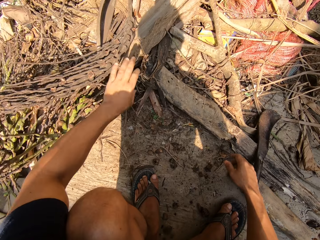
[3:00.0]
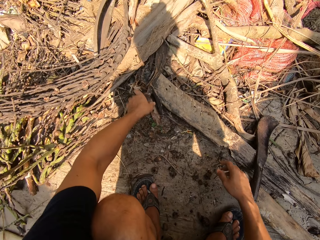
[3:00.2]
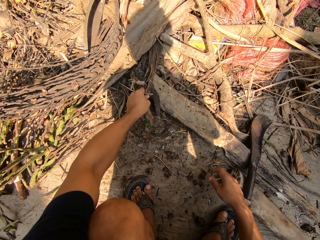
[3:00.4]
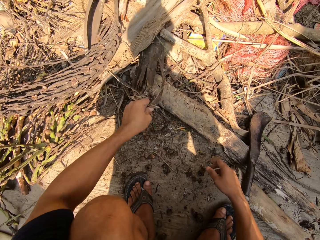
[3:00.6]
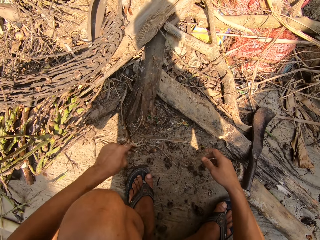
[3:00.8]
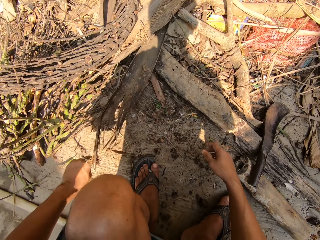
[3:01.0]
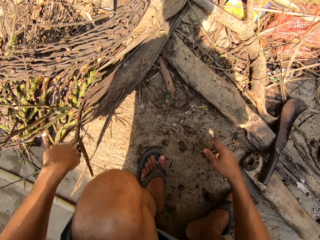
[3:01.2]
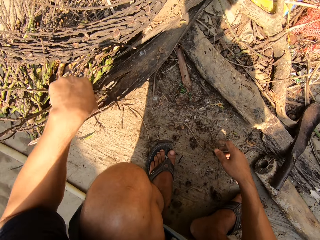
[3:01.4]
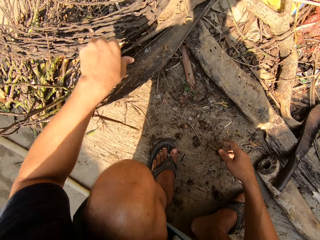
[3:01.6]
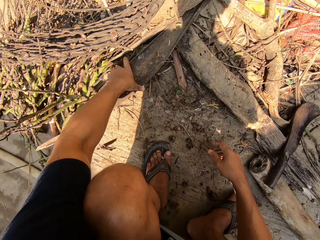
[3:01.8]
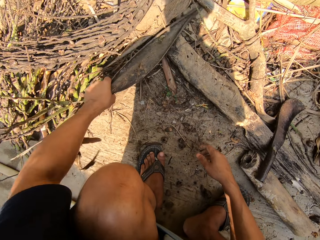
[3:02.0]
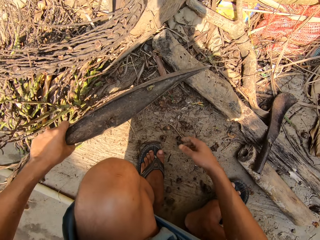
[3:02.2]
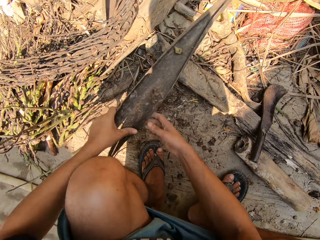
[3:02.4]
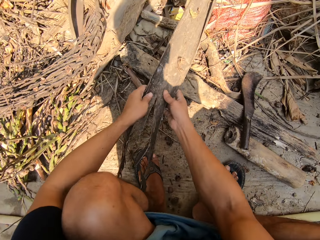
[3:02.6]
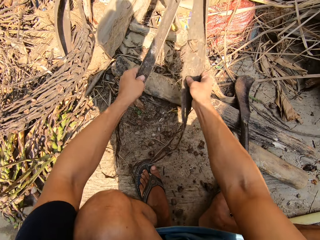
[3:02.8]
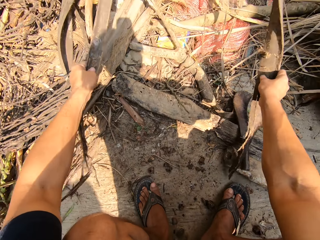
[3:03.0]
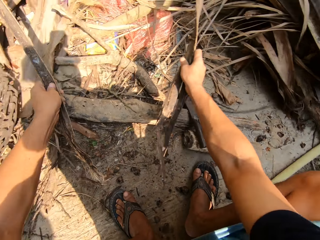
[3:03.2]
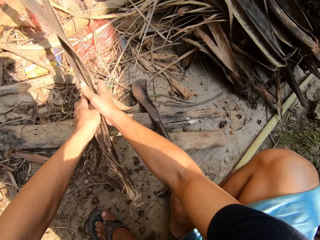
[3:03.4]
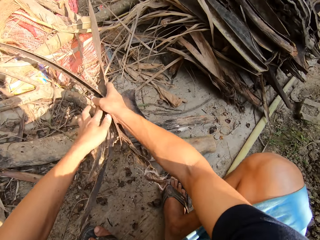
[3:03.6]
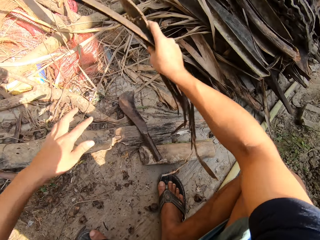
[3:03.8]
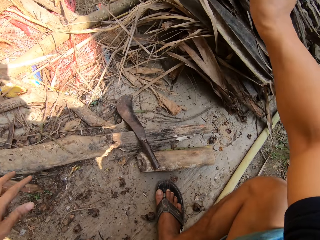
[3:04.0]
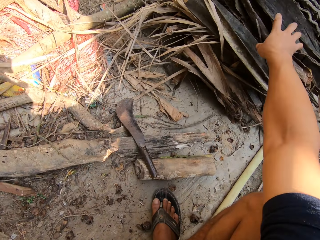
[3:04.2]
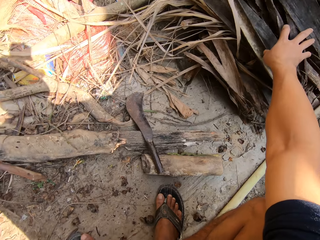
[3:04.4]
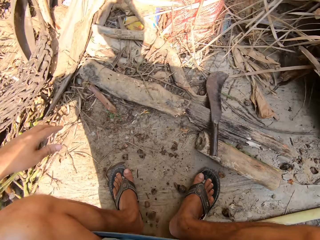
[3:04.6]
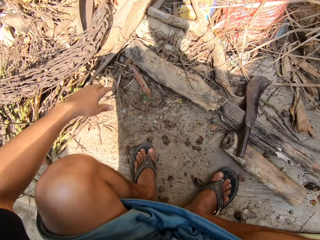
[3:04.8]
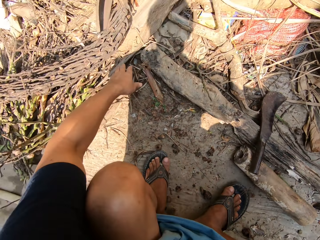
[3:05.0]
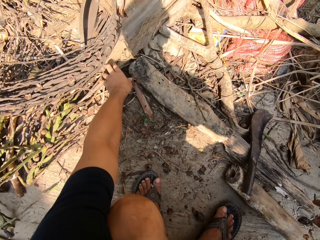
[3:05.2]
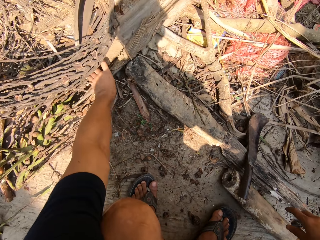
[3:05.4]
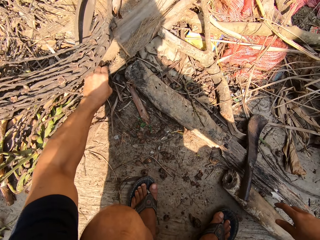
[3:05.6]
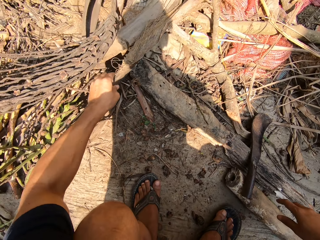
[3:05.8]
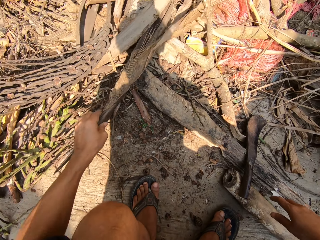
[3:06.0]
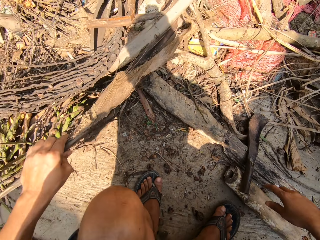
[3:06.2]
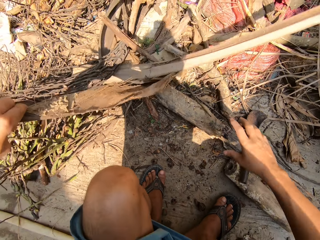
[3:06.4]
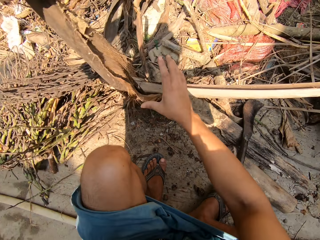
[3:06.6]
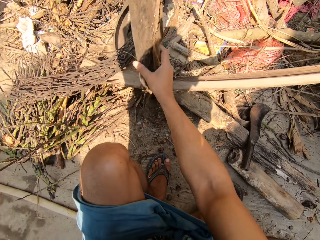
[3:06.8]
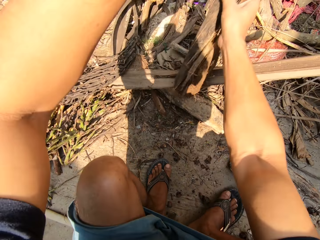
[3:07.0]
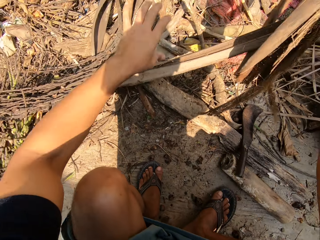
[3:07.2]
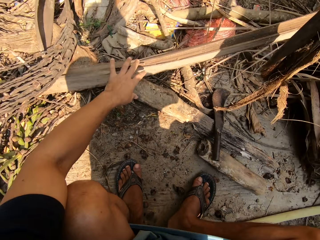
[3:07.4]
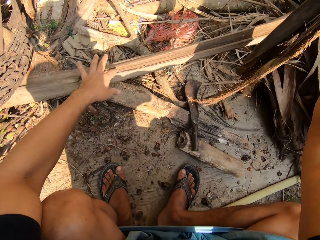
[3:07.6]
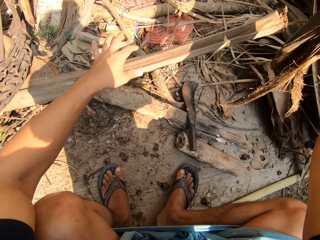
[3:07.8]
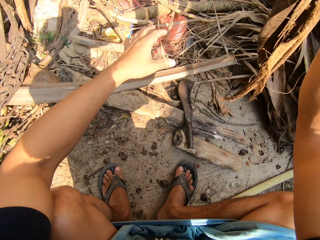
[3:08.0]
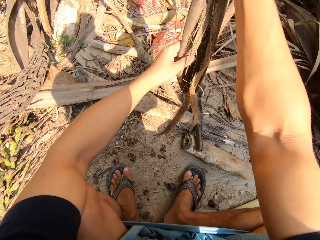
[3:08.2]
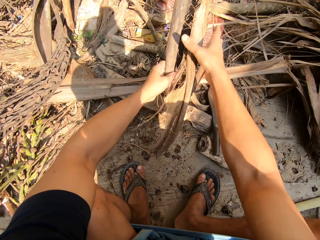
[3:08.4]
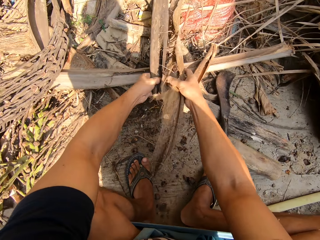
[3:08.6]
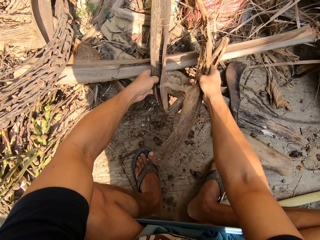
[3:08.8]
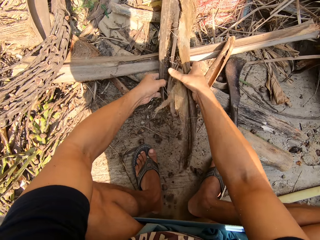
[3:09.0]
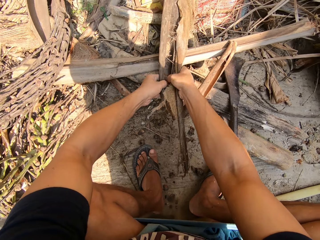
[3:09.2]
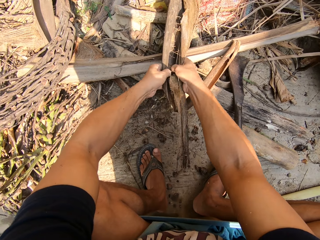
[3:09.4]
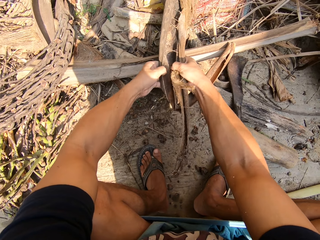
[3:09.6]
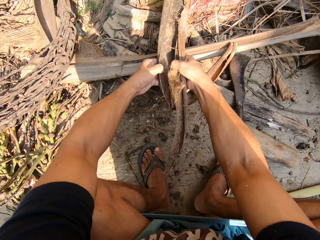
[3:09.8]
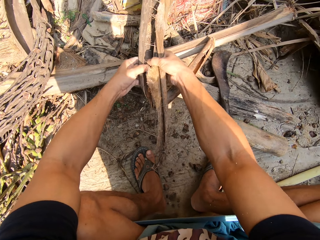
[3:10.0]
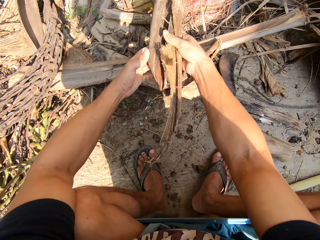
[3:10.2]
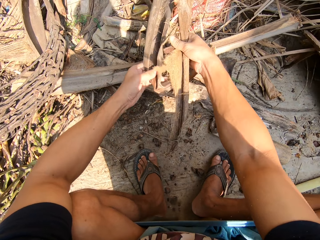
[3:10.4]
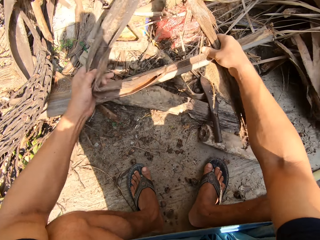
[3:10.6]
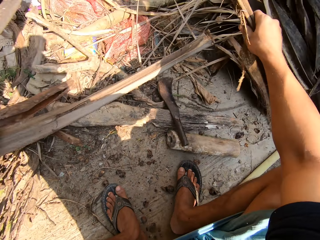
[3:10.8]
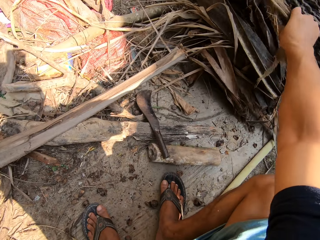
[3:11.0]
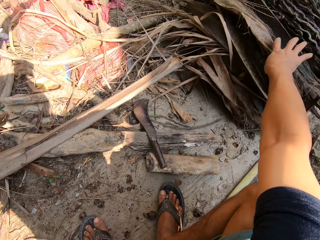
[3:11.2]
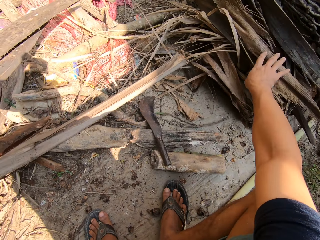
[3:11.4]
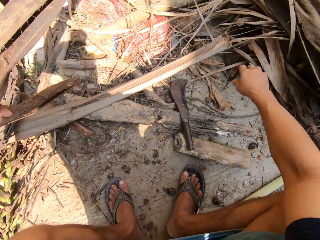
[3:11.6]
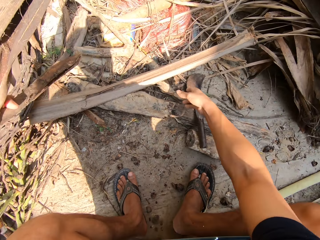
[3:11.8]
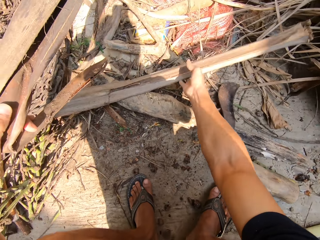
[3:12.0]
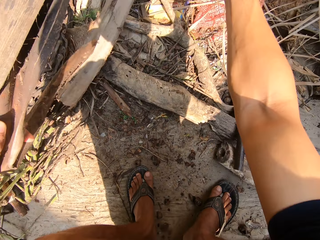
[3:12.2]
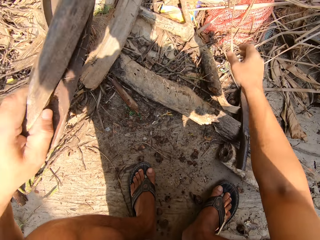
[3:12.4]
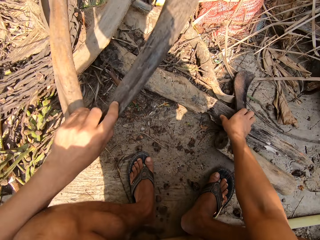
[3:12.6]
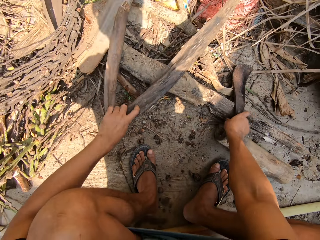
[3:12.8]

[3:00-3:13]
The camera wearer picks up the leaf sheath. He pulls apart the dried plant with both hands. He puts the leaf sheath aside. He picks up the leaf sheath. He pulls the dried plant with his left hand. He pulls apart the dried plant with both hands. He puts the dried plants in the pile of dry plants with his right hand.

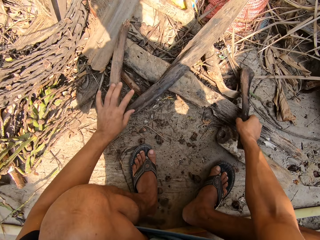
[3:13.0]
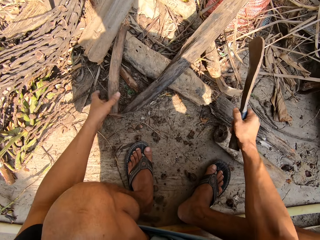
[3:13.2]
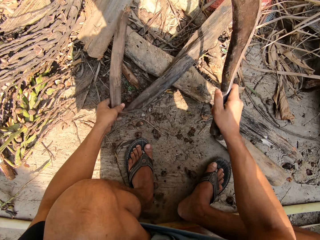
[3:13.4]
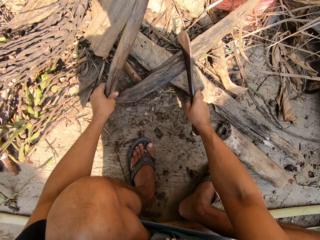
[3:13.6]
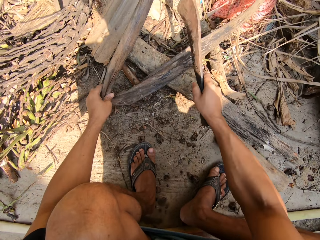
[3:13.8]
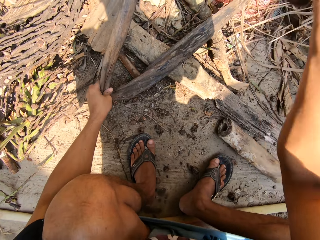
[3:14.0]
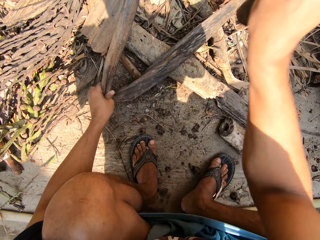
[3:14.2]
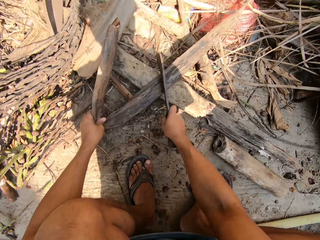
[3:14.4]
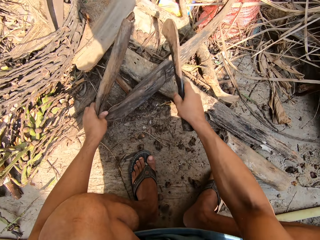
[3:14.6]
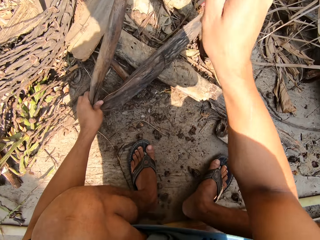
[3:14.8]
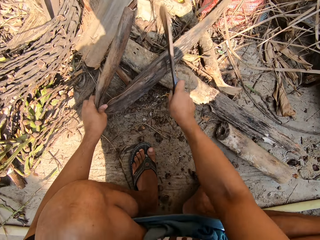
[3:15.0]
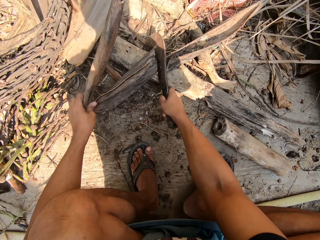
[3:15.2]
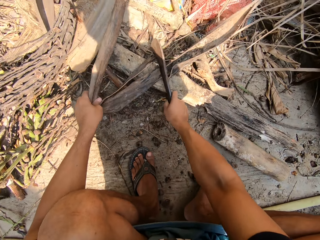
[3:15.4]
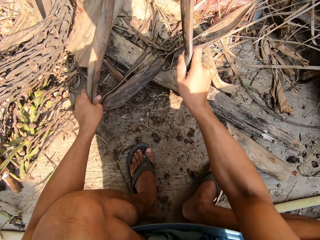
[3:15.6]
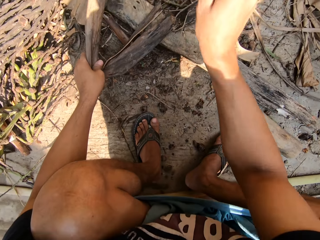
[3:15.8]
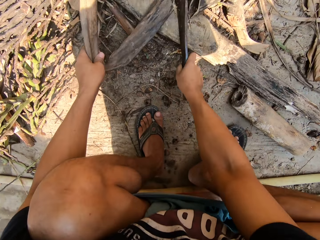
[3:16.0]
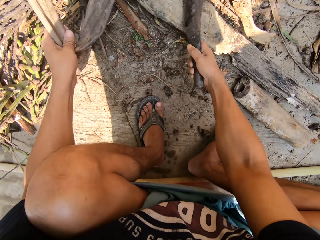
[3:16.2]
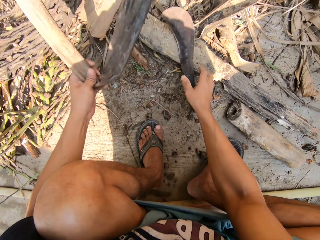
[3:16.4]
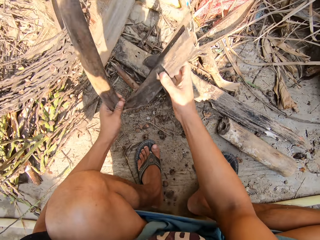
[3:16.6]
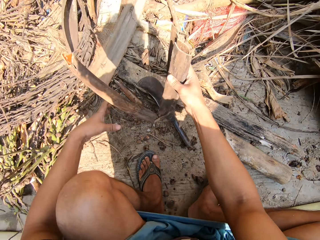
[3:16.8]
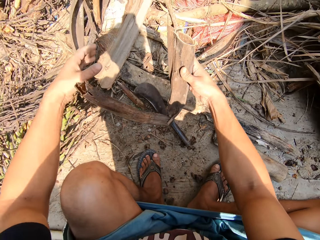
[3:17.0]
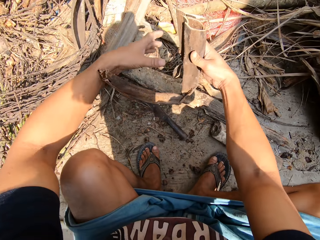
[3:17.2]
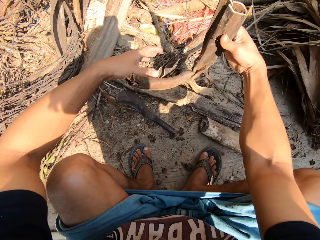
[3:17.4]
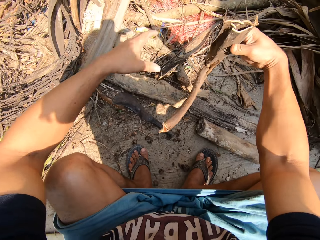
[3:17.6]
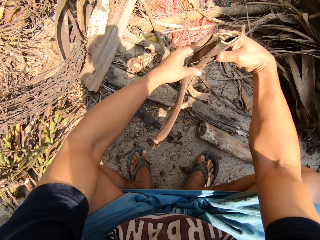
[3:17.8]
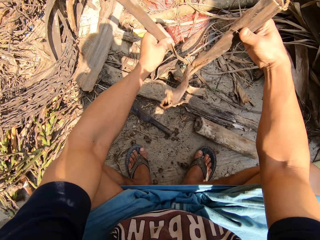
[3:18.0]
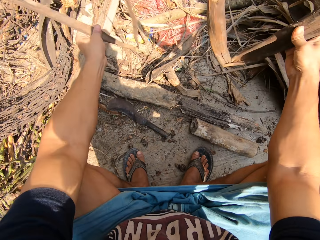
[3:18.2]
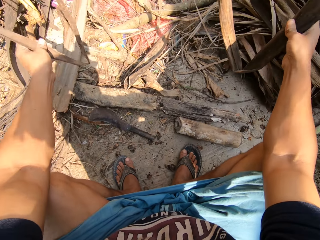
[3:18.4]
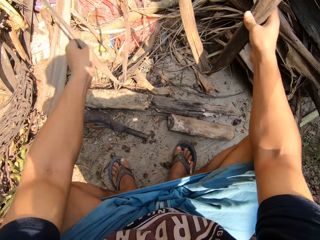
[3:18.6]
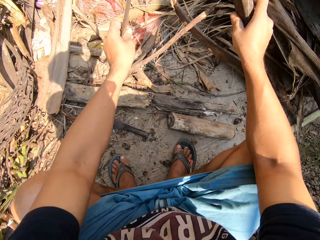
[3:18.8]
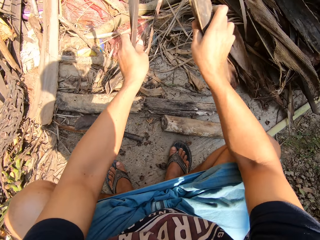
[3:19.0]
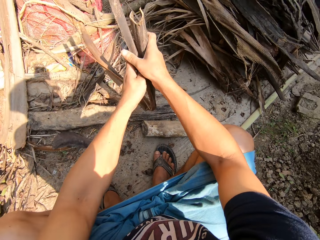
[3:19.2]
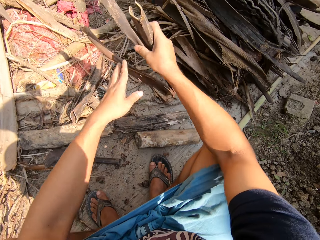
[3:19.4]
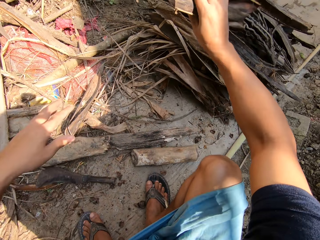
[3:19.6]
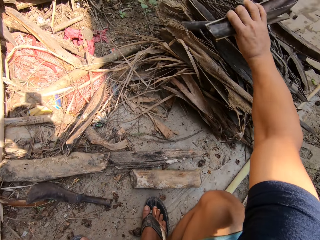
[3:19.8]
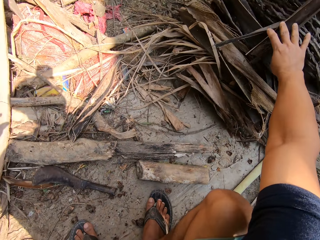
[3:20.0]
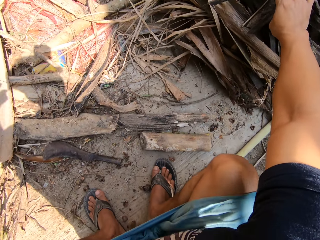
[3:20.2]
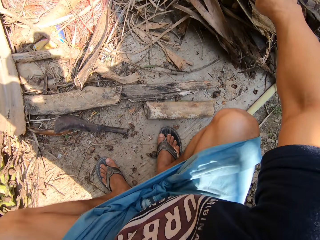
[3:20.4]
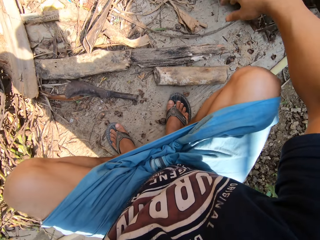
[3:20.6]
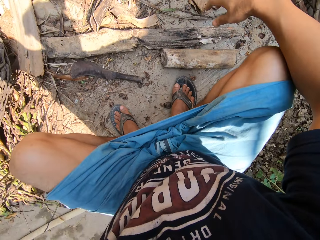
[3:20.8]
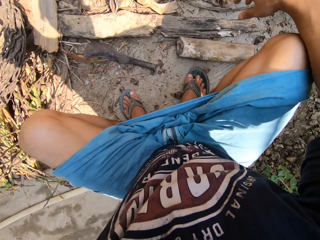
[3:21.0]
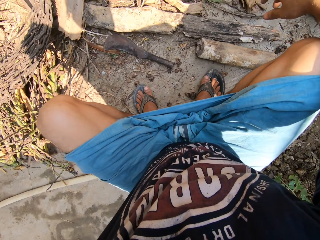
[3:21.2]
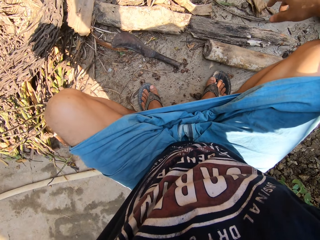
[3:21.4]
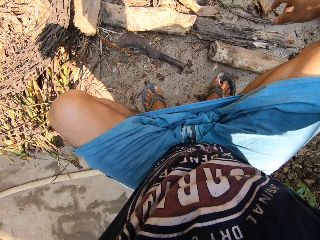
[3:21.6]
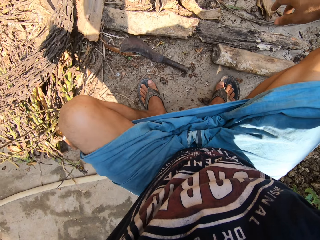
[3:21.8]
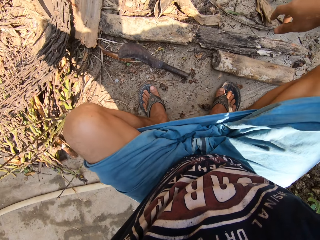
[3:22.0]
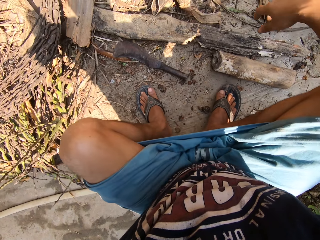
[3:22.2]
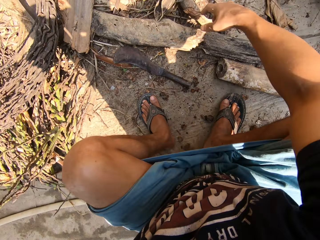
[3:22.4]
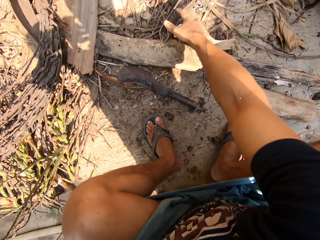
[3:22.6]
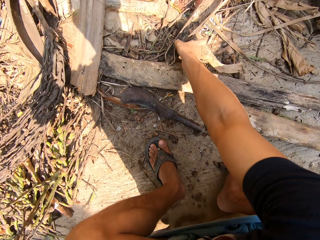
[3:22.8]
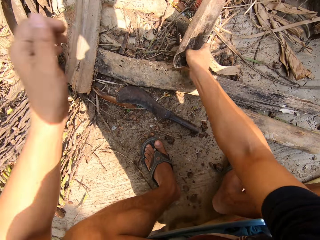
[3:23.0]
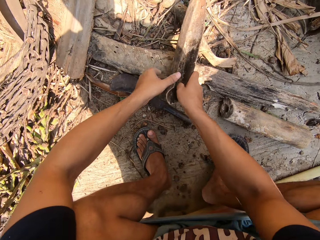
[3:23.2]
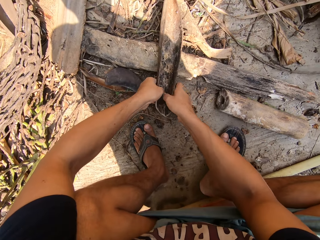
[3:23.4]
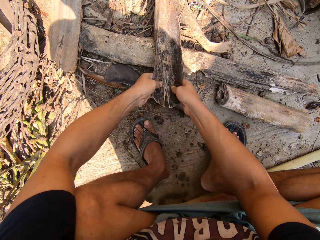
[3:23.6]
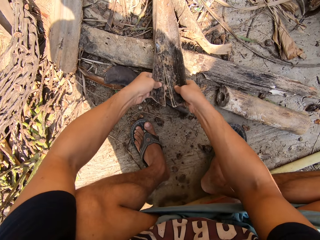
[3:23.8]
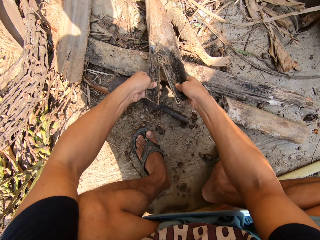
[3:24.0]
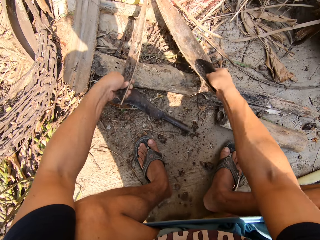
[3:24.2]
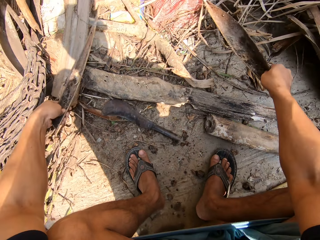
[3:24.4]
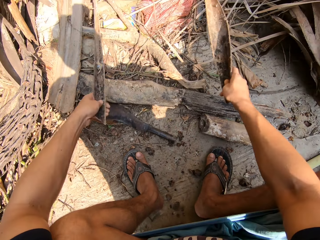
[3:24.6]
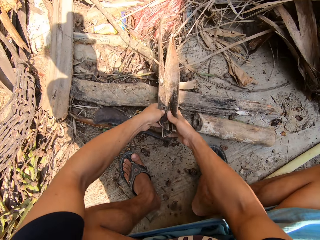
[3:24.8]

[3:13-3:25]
The camera wearer picks up the machete or knife on the floor with his right hand. He cuts the dried plant or leaf sheath in his left hand with the machete in his right hand. He puts the knife down. He puts the dried plants in the pile of dry plants with his right hand. He picks up the leaf sheath, pulls apart the dried plant with both hands and cuts the leaf sheath.
